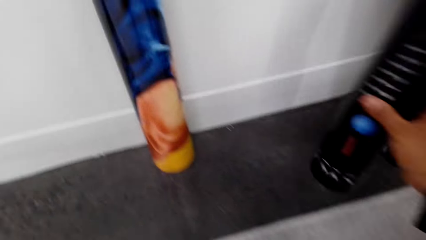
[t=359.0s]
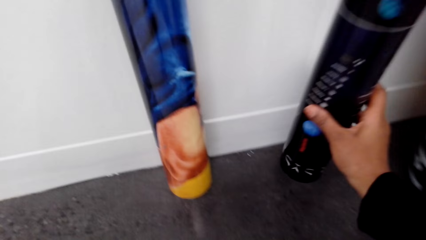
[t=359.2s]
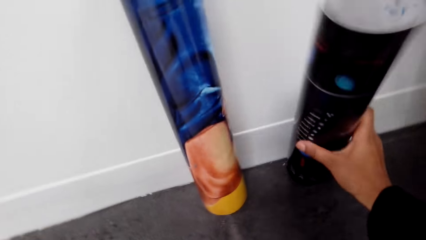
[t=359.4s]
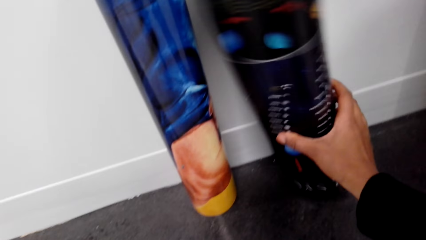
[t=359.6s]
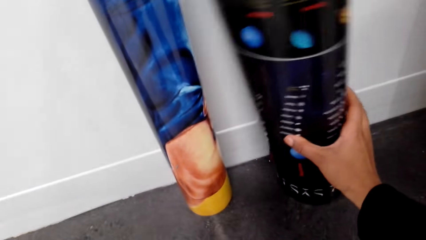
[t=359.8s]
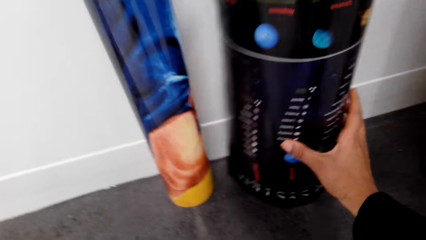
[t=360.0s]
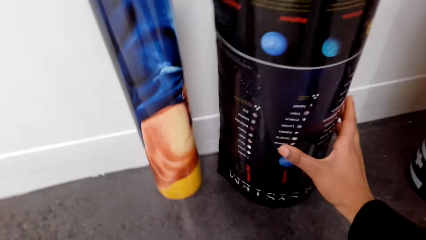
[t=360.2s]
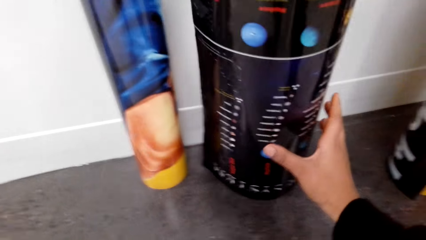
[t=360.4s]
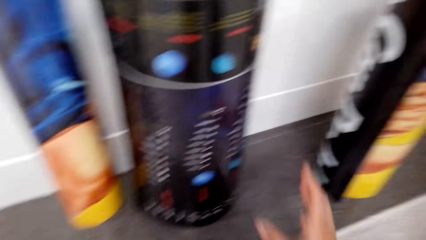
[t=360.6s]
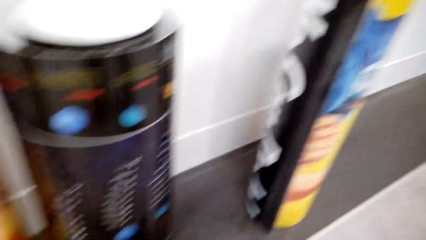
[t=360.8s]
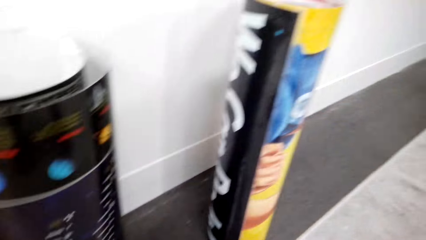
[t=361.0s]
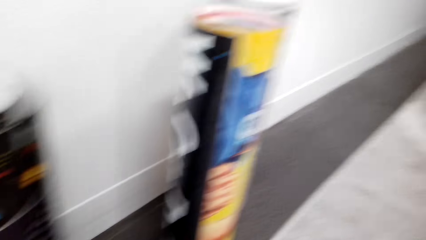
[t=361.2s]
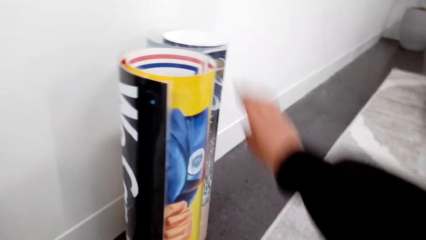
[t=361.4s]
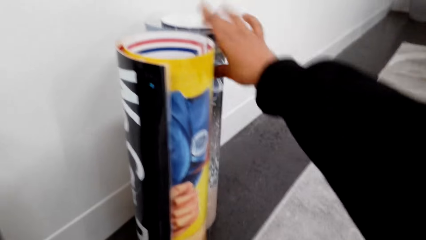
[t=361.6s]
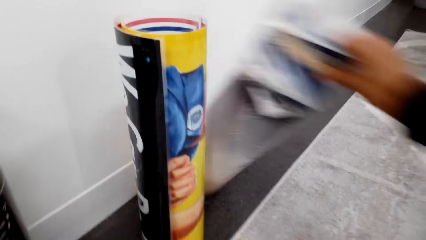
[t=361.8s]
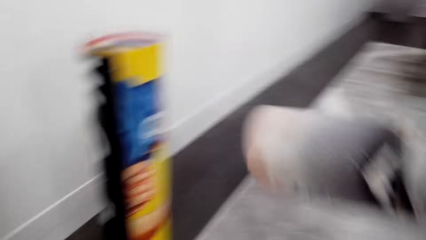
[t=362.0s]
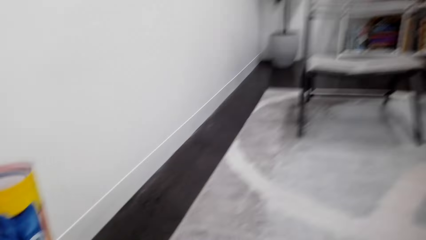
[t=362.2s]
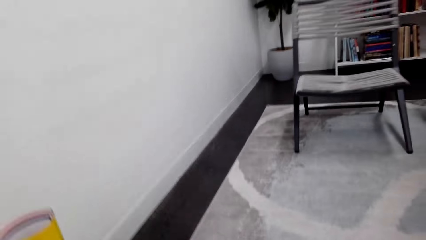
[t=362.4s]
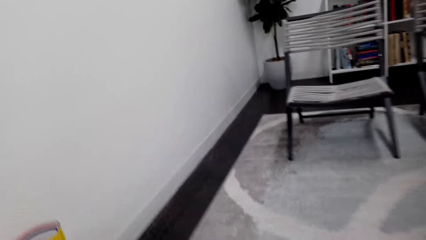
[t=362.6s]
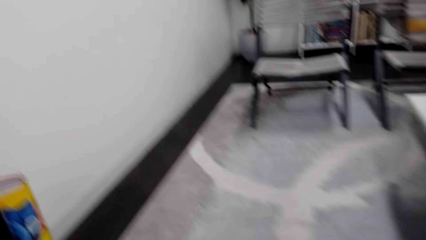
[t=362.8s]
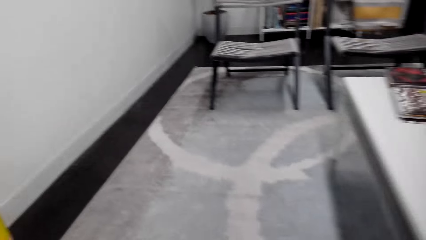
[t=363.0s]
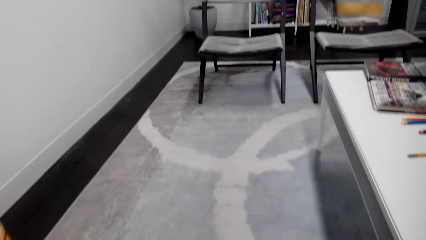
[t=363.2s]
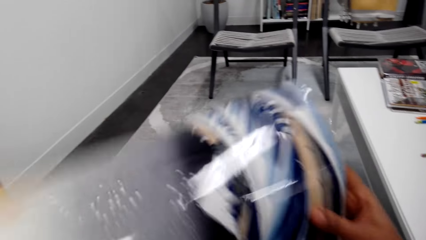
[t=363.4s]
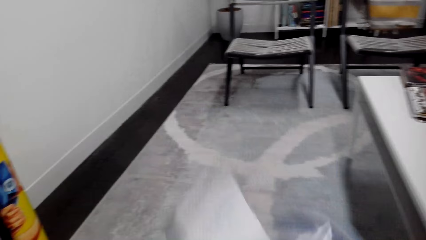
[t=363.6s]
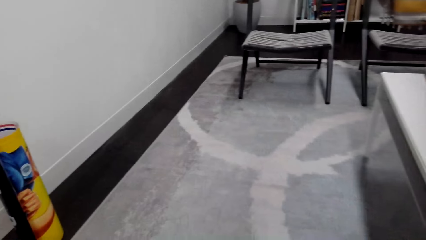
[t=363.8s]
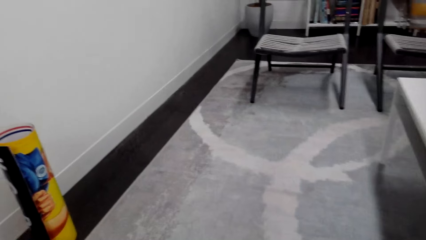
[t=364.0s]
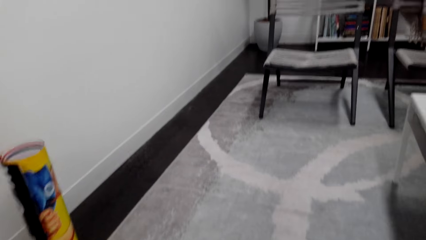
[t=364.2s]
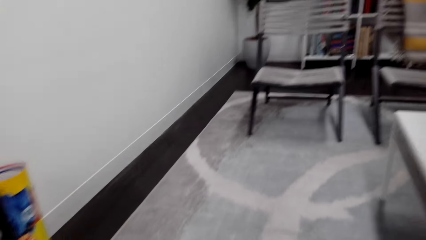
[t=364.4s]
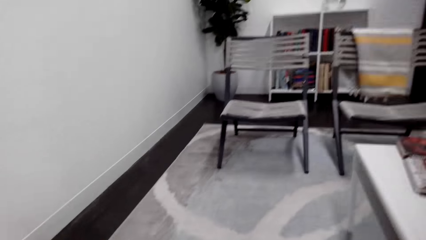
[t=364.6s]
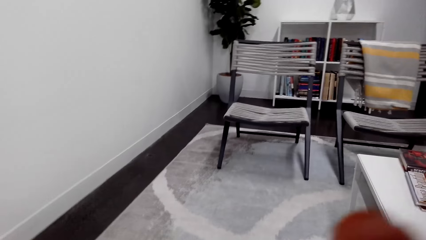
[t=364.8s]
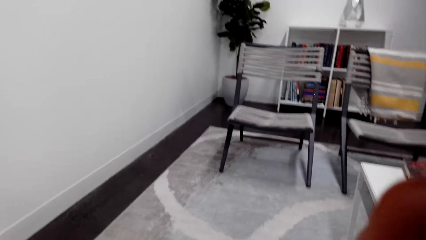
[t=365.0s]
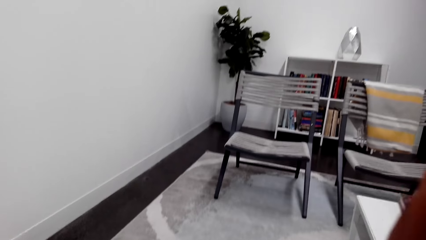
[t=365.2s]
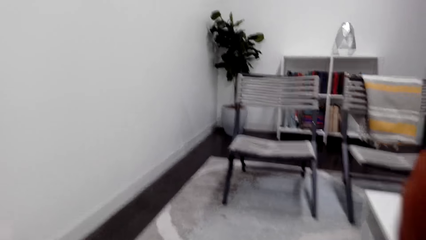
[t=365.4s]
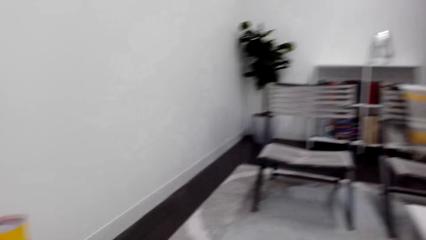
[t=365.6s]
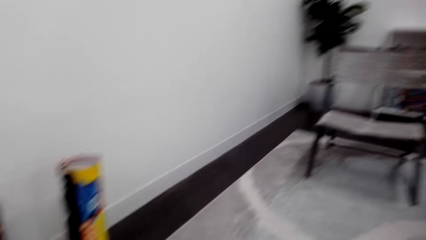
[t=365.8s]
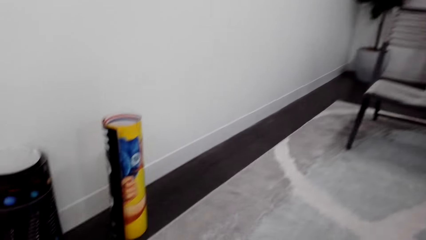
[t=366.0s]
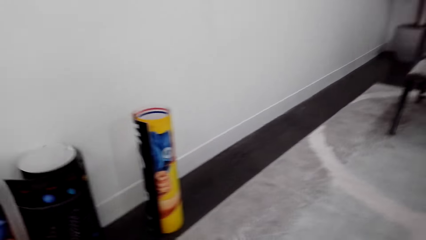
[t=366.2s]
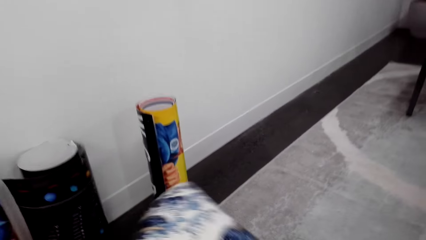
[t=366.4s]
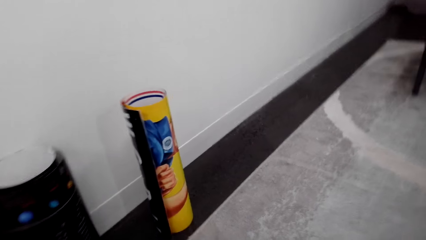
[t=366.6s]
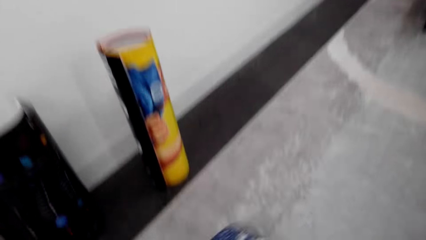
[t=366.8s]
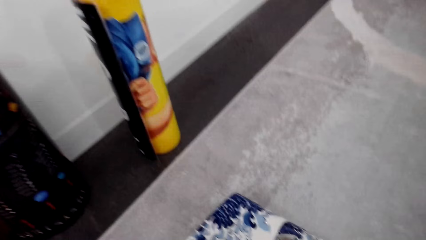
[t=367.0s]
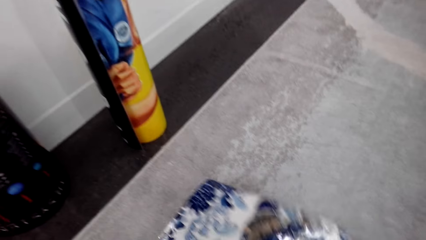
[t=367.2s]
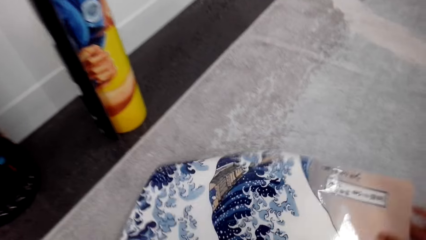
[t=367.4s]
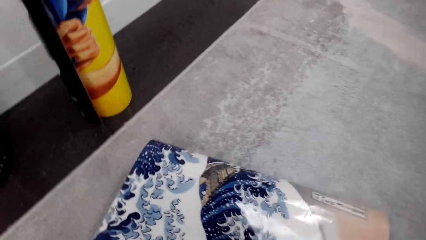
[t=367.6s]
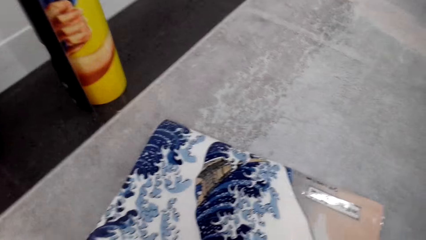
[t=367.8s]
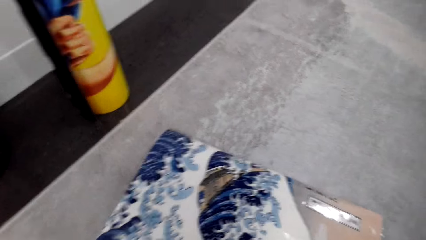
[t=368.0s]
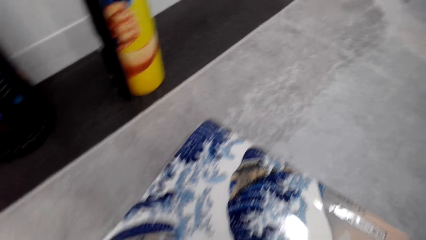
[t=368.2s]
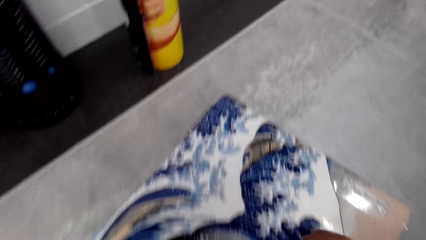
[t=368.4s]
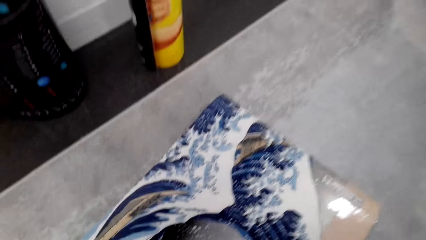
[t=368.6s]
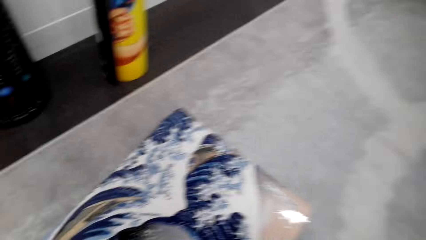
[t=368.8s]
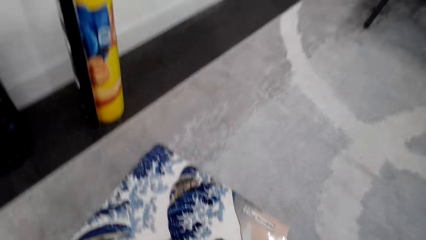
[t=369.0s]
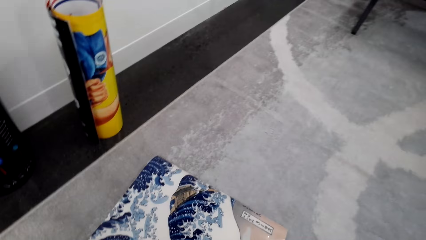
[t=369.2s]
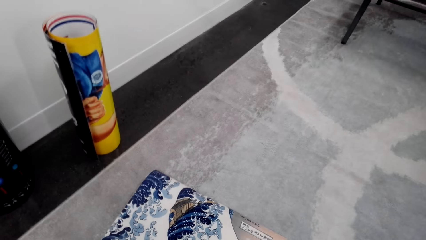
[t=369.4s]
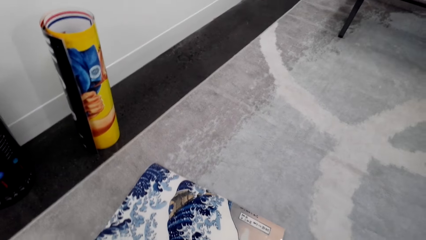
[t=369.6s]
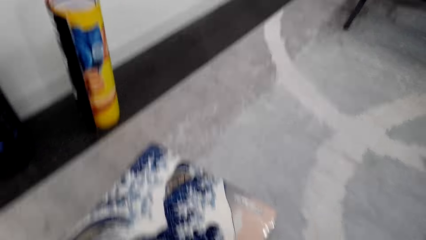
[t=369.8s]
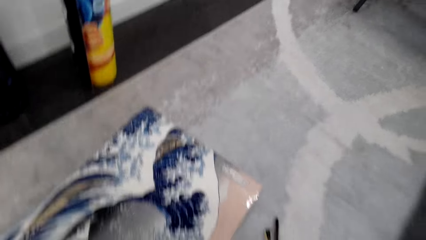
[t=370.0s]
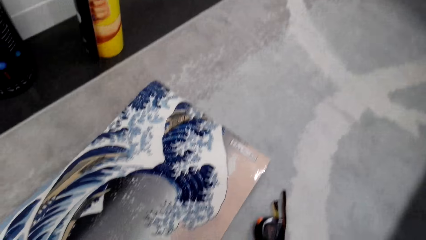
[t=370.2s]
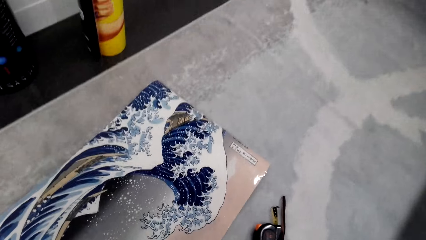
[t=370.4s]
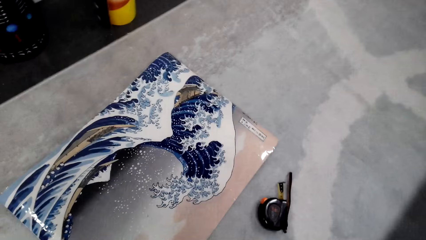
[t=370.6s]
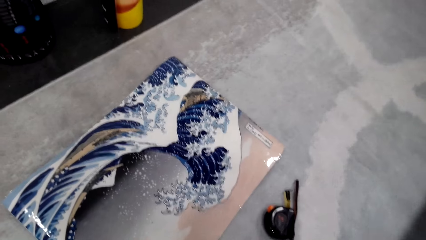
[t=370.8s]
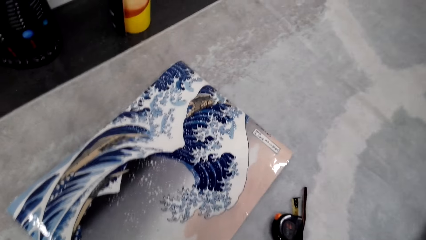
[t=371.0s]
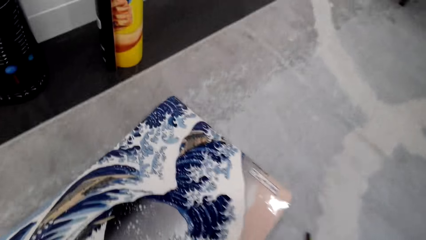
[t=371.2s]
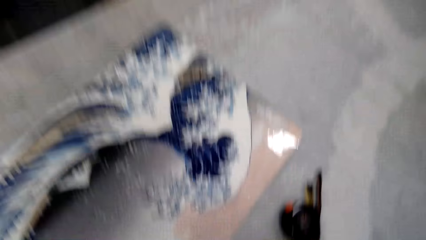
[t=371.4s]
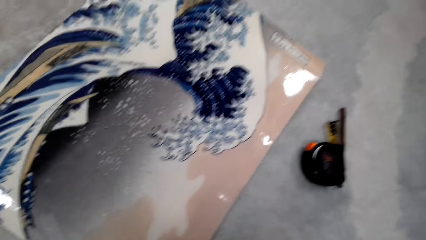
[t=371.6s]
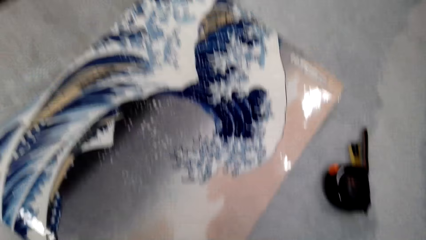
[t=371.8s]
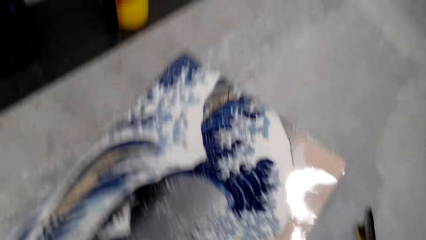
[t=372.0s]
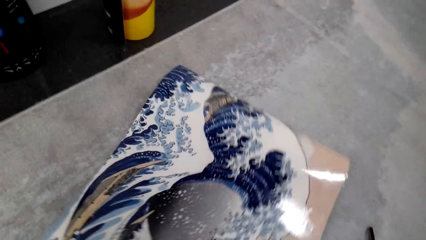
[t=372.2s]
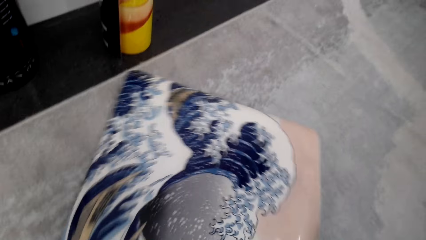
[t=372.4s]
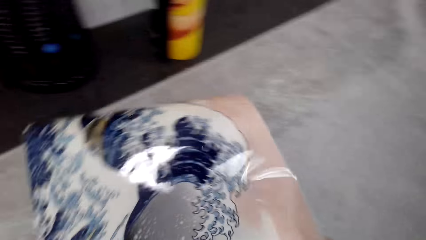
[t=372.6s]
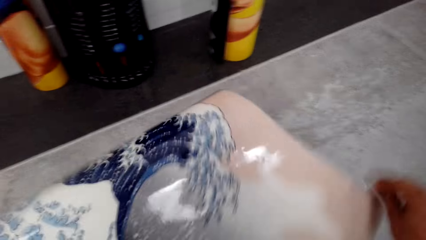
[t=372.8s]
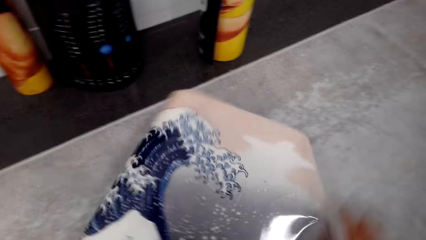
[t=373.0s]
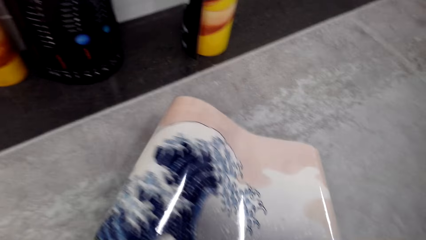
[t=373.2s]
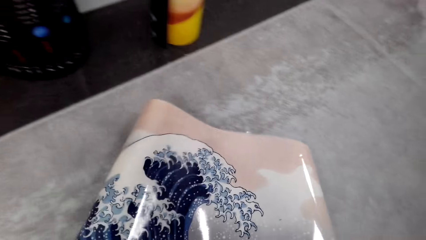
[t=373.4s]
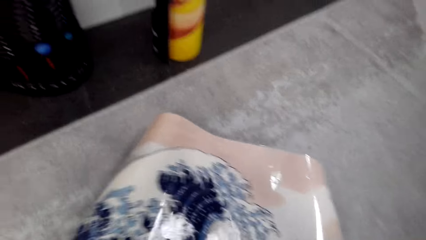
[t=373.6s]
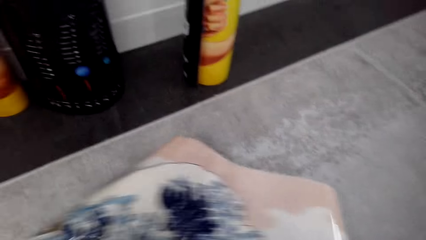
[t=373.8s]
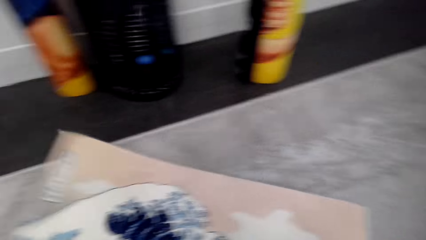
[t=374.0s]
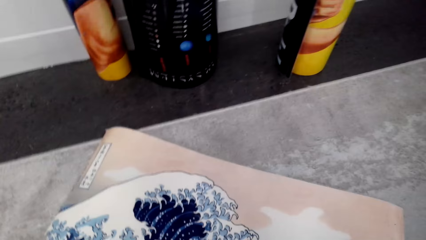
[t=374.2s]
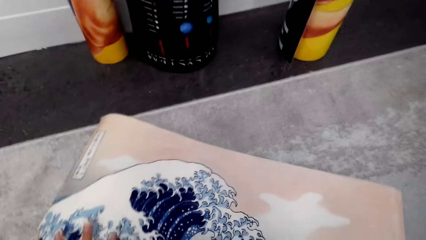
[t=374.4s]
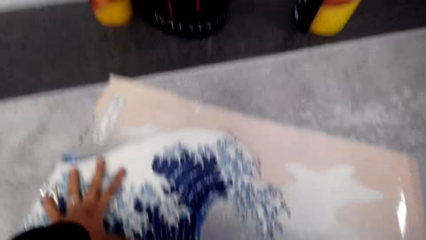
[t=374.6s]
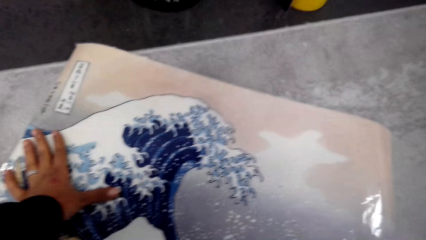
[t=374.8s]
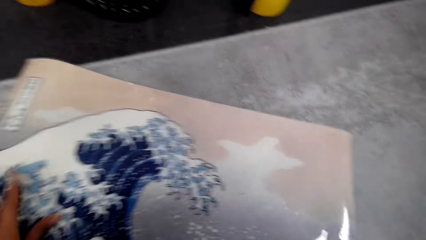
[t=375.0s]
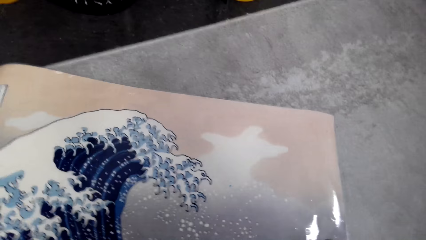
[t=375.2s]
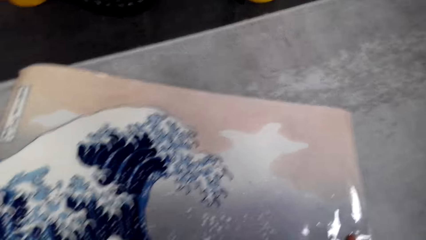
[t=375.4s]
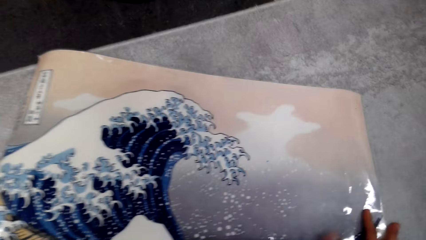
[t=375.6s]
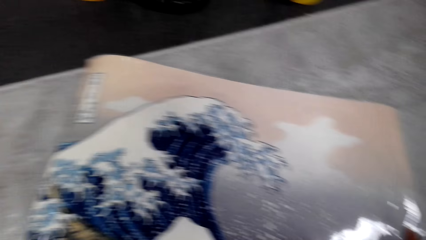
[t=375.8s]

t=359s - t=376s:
The camera wearer places the poster or paper by the wall with her right hand. She takes the poster by the wall with her right hand. She lays the poster on the floor with both hands. She turns the poster with both hands. She touches the paper.
